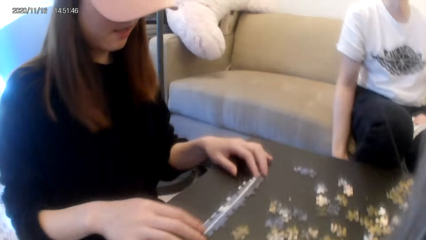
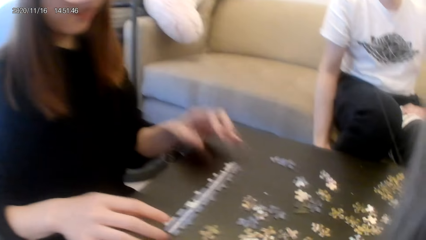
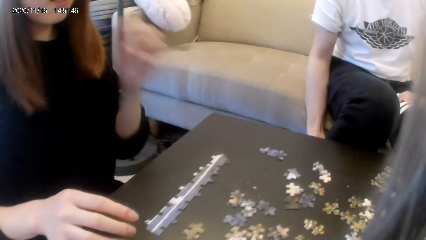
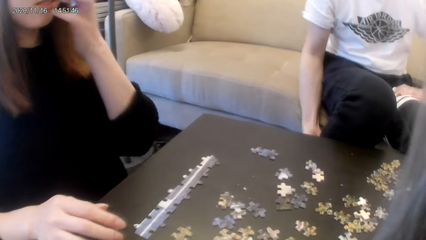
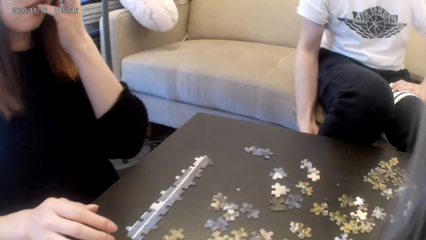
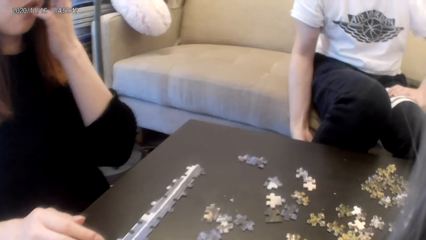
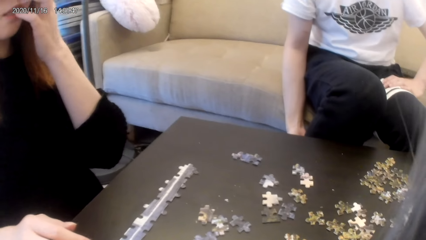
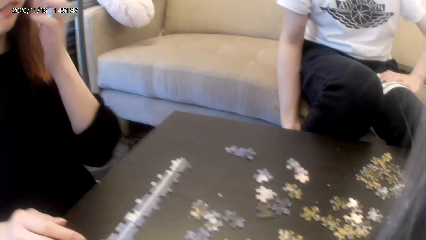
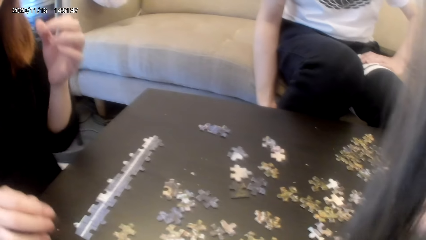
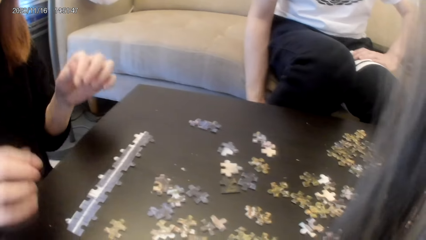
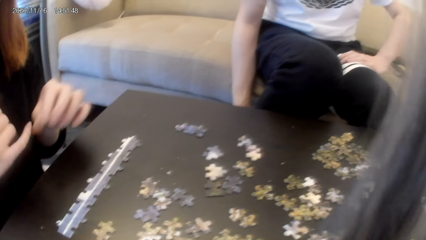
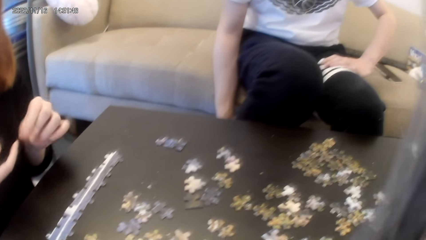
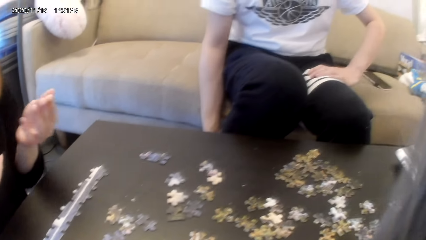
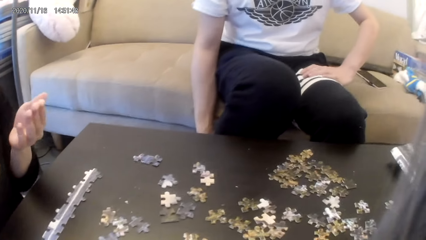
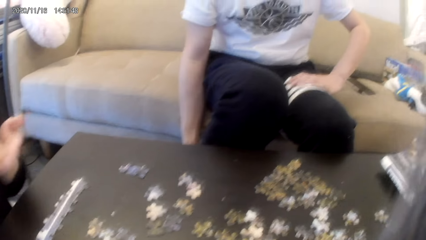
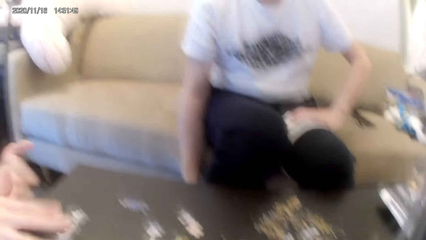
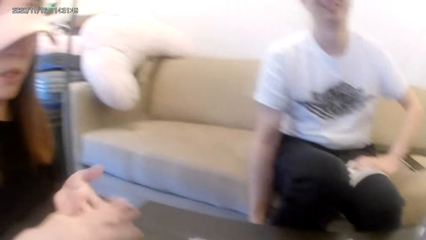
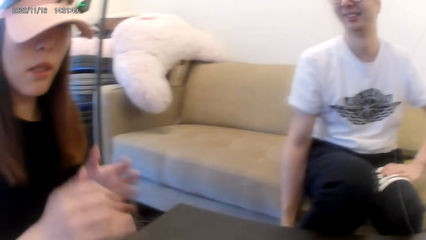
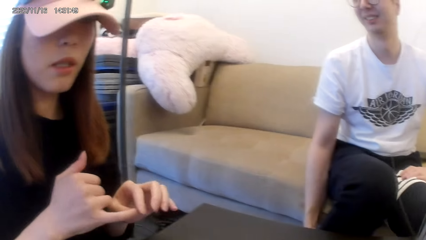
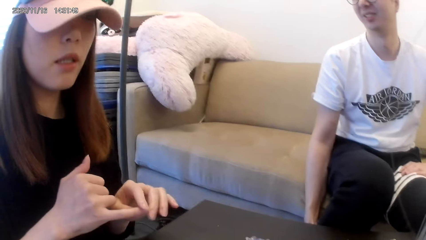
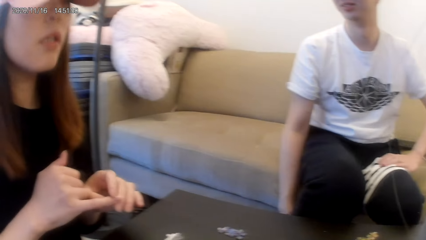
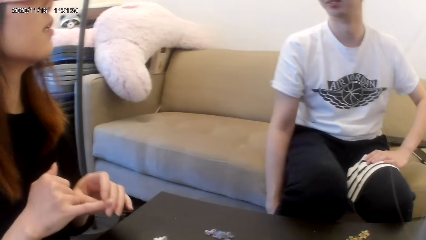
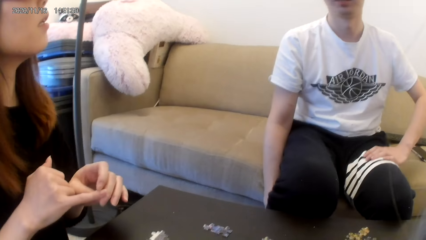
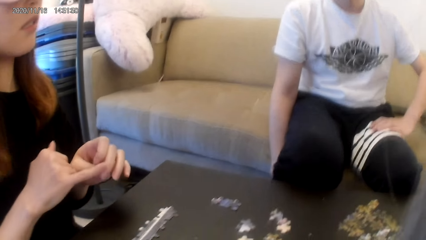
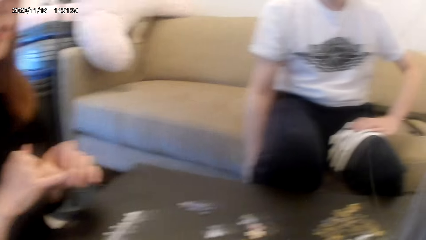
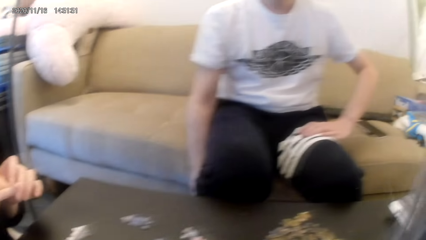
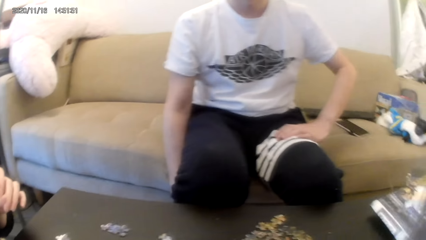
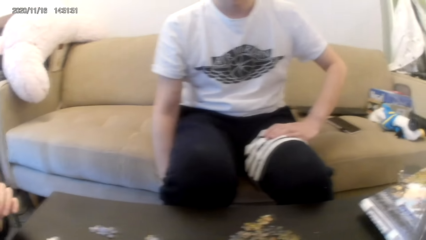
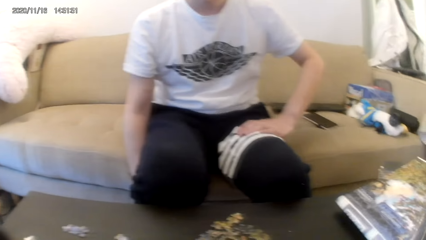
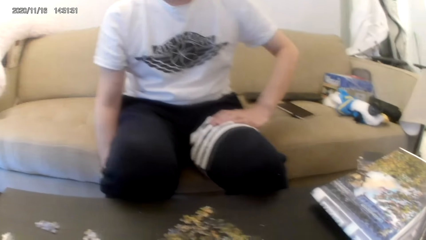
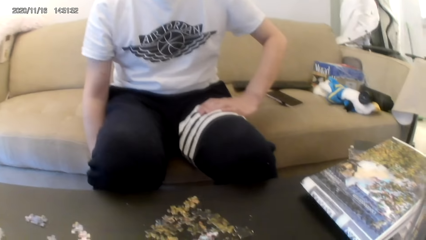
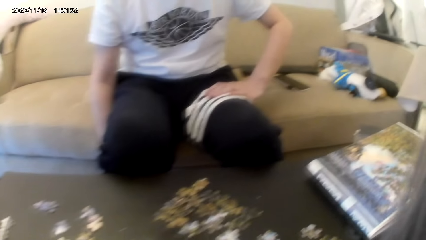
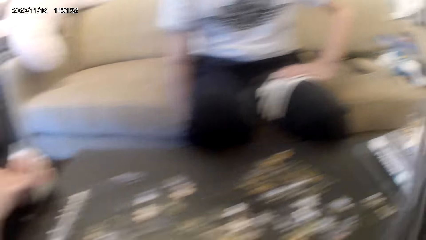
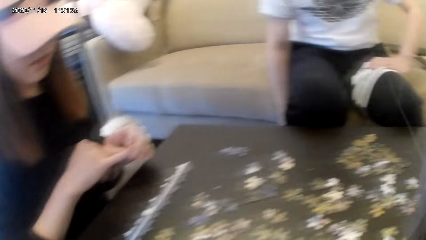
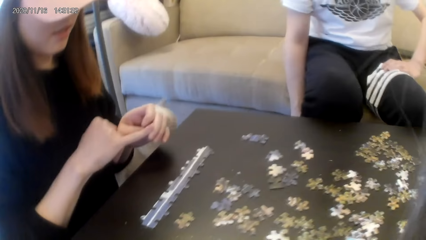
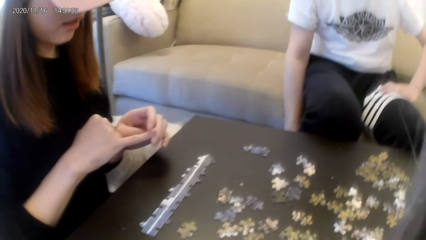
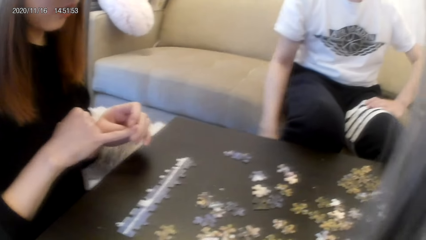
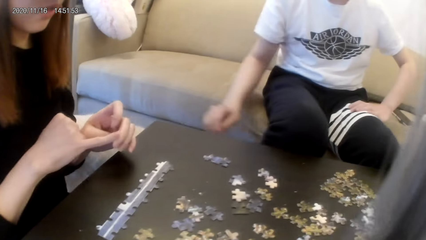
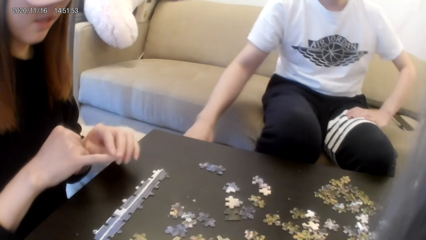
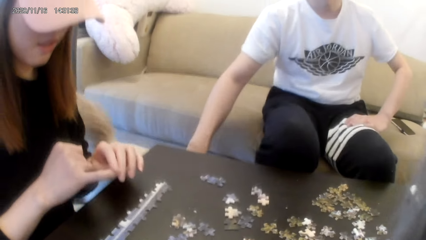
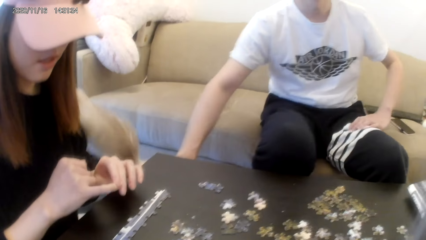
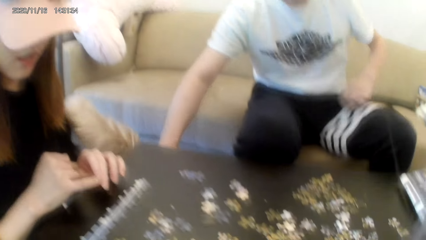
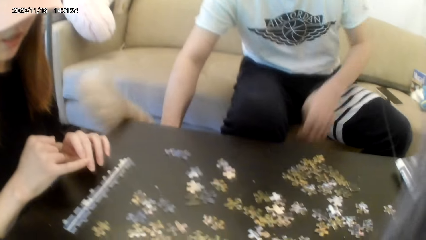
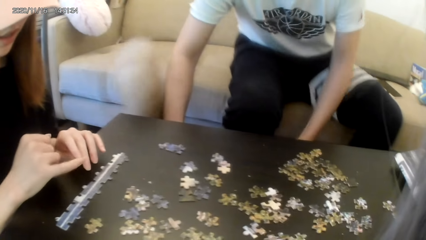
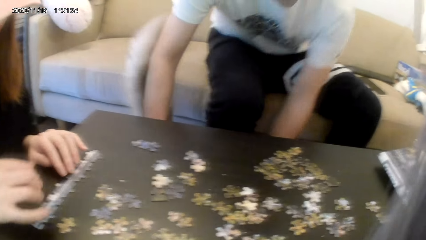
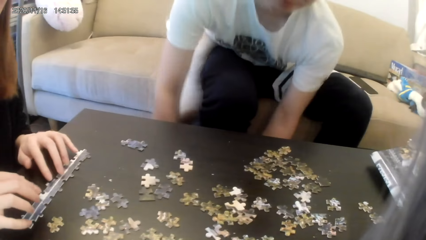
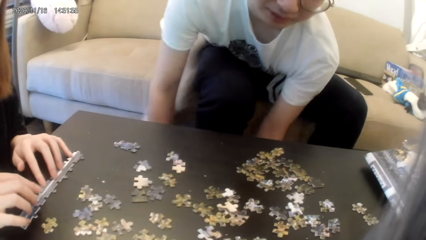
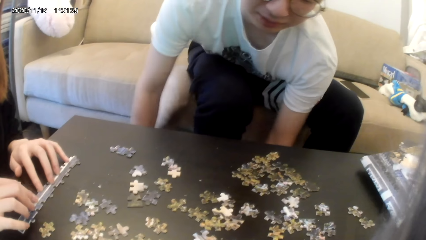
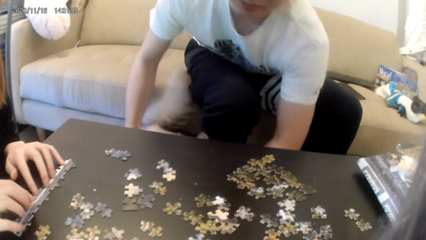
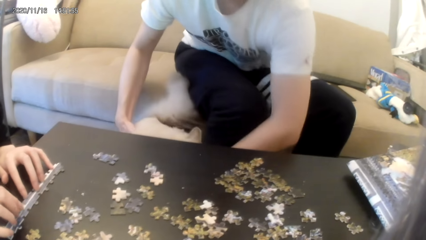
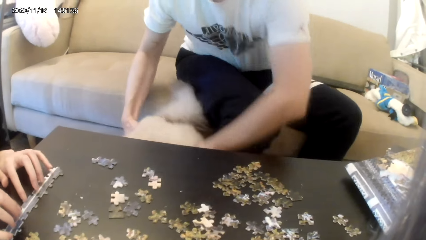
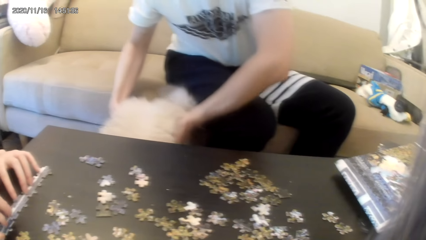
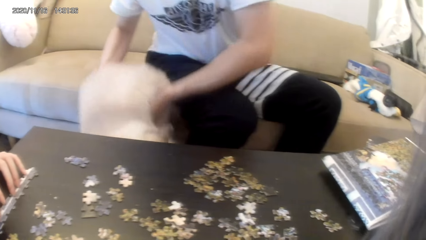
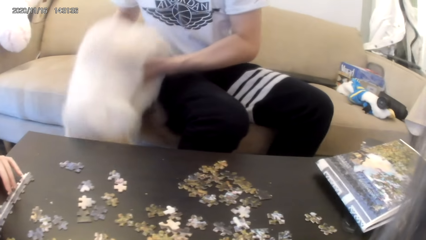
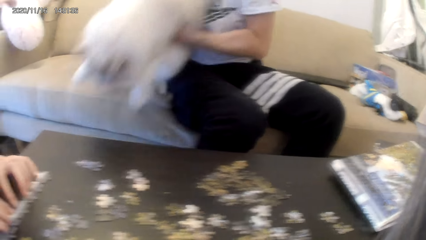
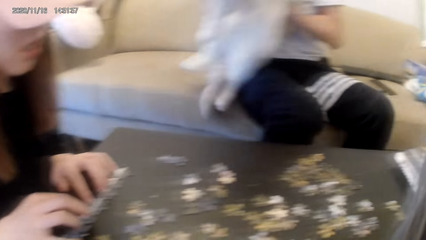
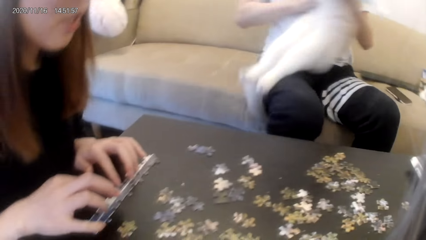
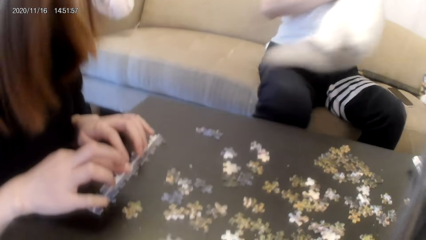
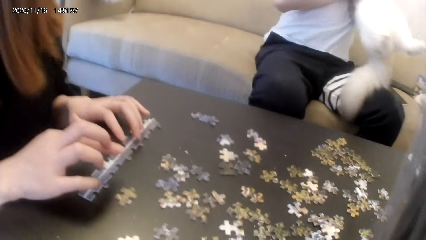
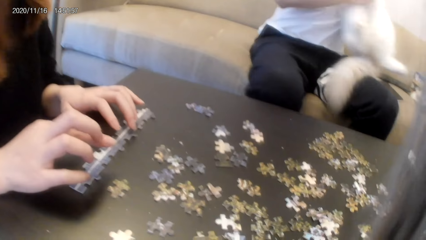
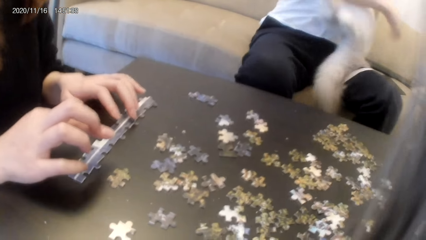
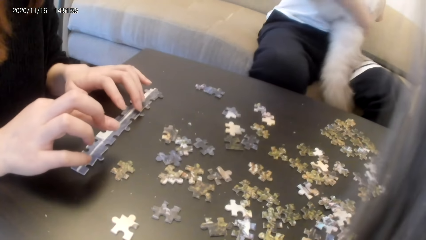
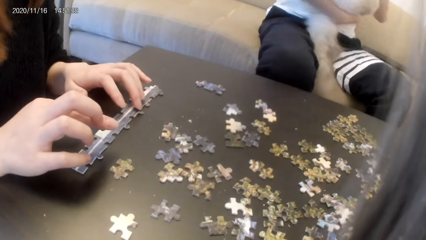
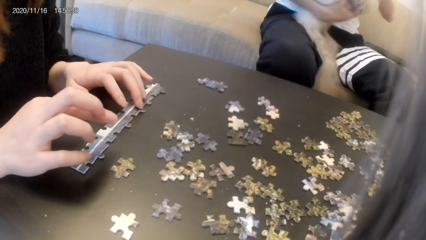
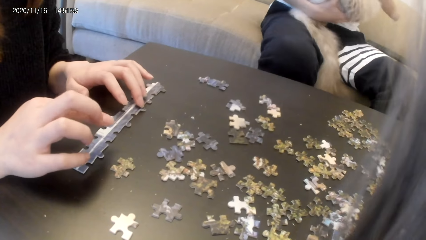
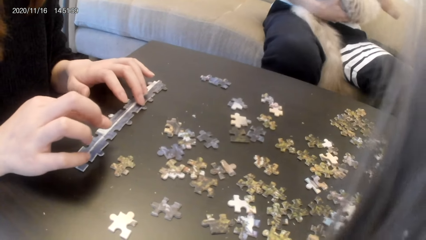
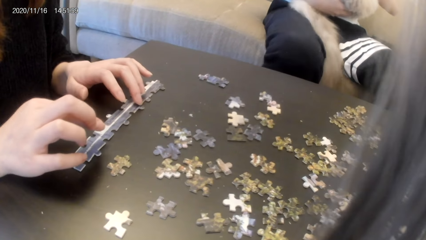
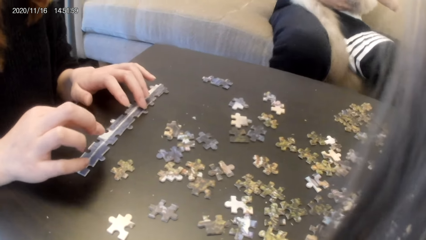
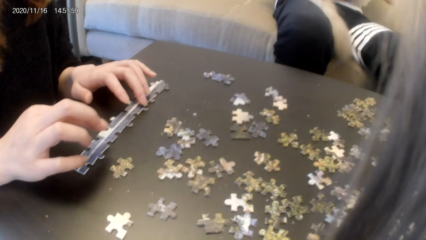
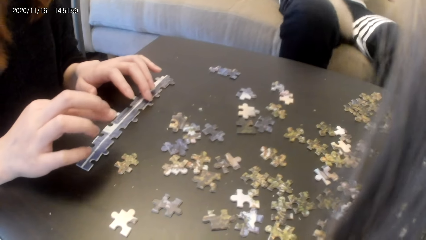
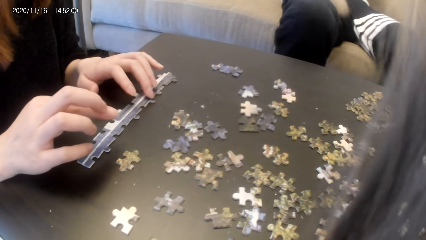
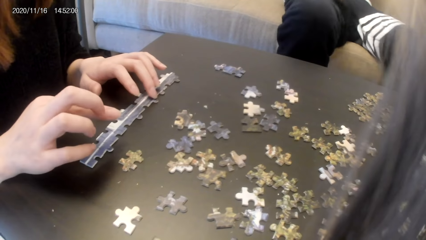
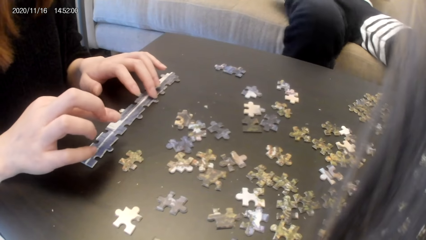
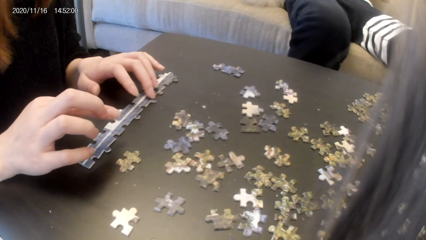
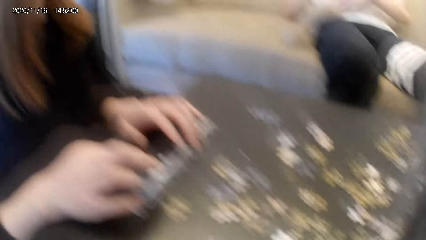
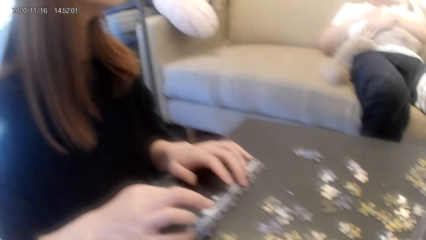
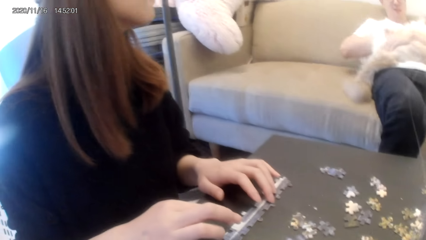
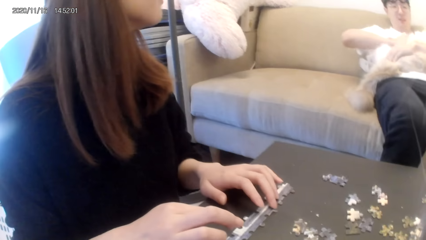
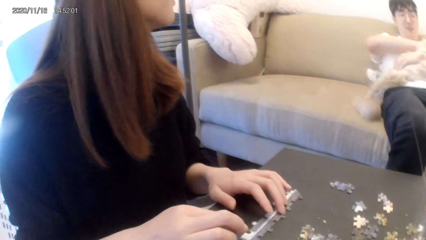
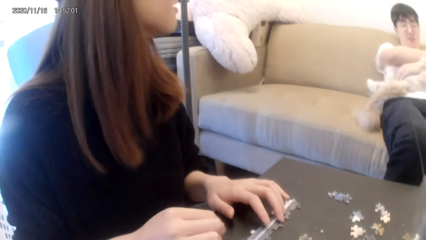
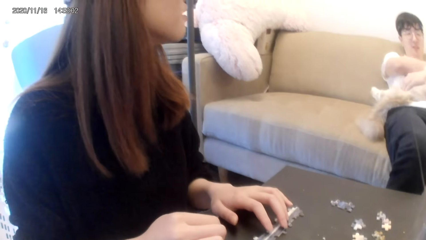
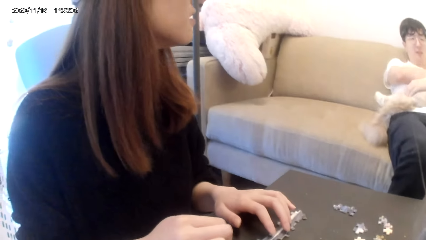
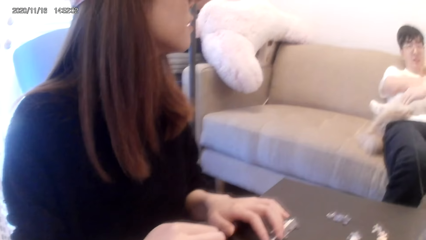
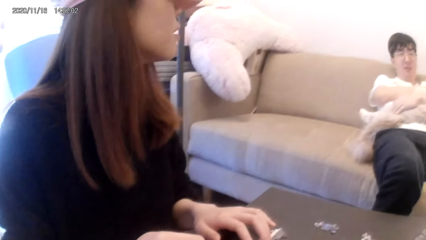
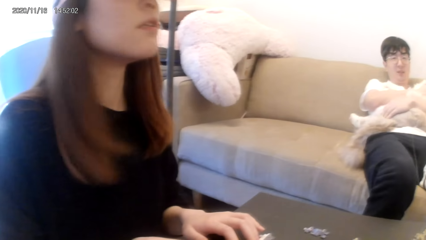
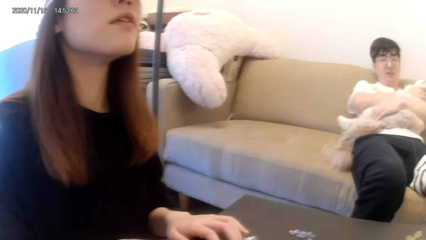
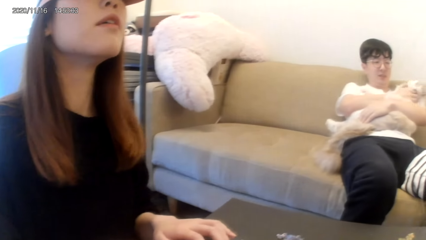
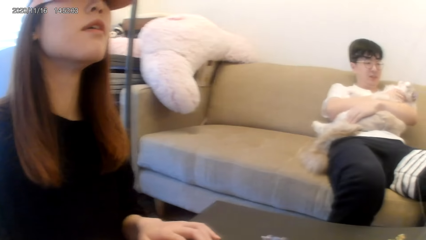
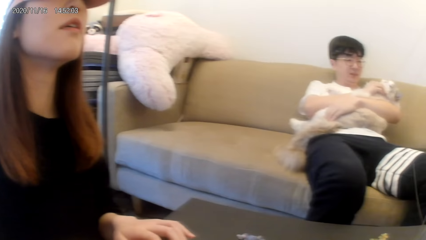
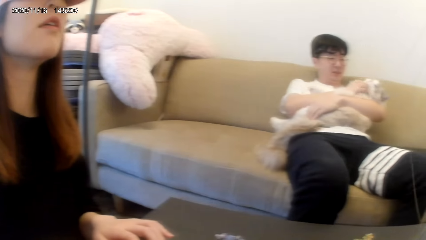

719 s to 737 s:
A person joins. The person moves hands. The camera wearer holds a dog. Another person carries the dog. The first person holds puzzles.
